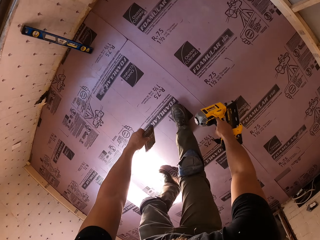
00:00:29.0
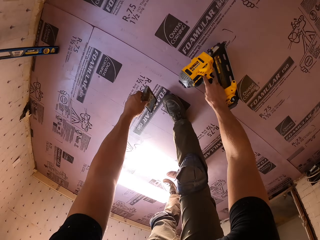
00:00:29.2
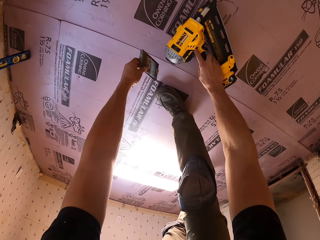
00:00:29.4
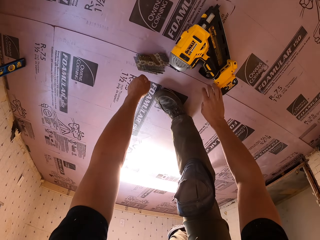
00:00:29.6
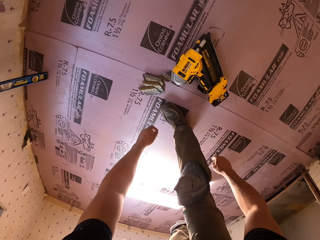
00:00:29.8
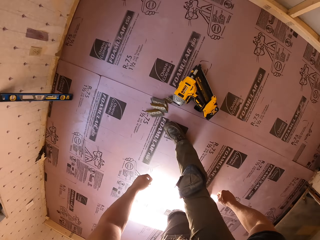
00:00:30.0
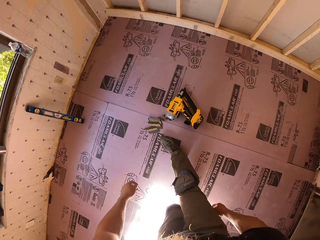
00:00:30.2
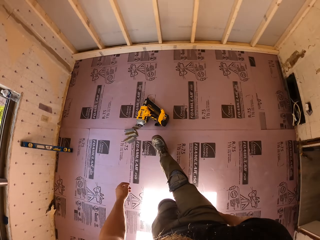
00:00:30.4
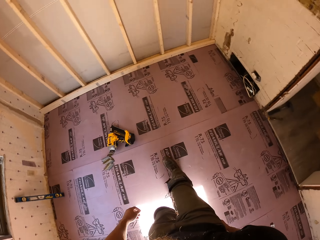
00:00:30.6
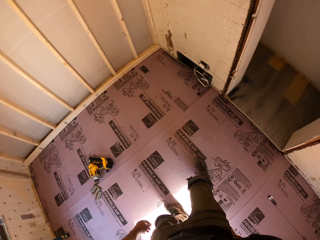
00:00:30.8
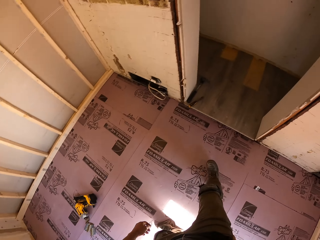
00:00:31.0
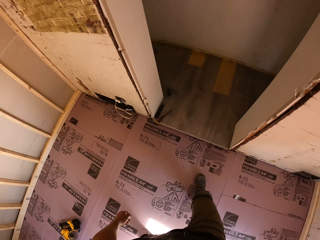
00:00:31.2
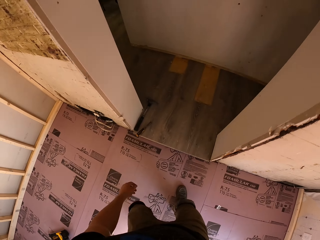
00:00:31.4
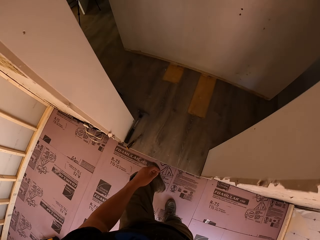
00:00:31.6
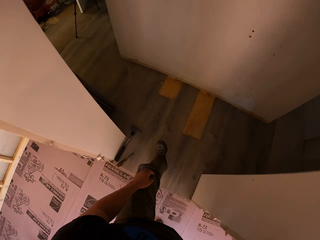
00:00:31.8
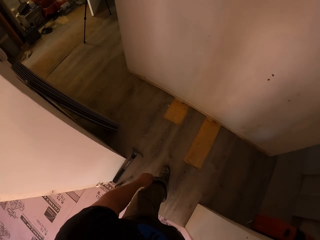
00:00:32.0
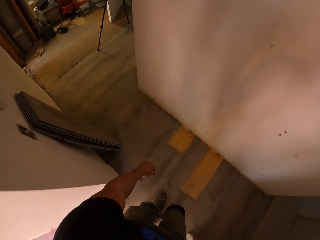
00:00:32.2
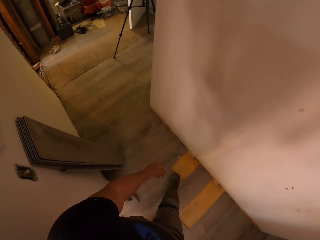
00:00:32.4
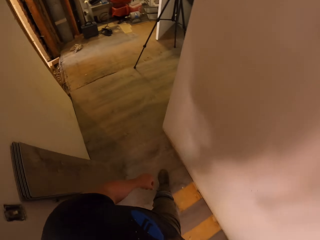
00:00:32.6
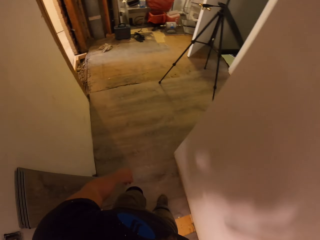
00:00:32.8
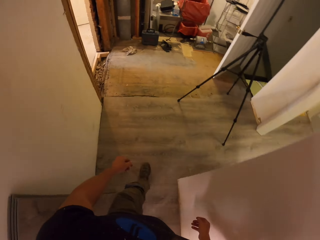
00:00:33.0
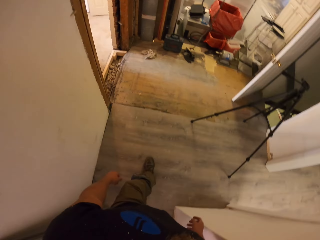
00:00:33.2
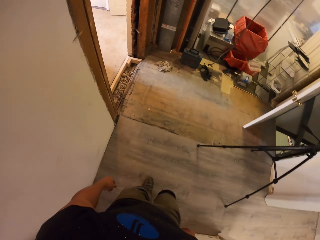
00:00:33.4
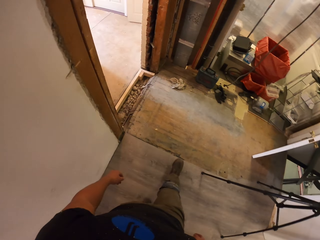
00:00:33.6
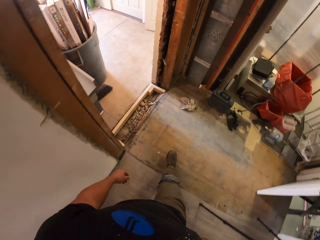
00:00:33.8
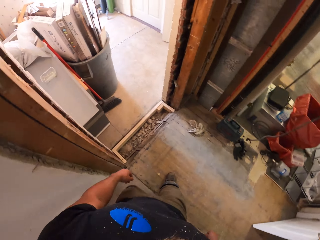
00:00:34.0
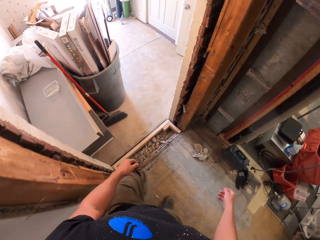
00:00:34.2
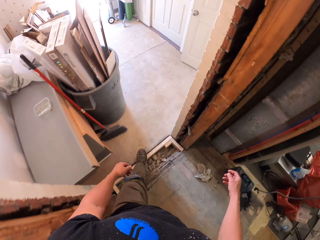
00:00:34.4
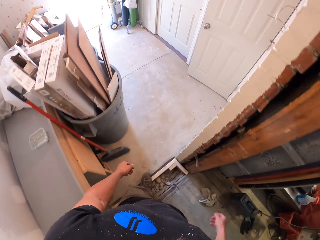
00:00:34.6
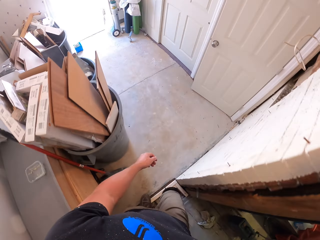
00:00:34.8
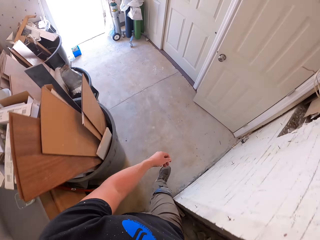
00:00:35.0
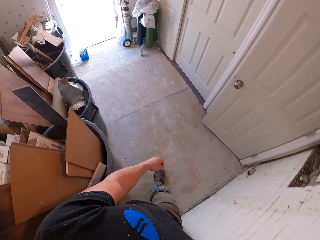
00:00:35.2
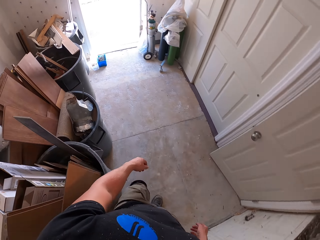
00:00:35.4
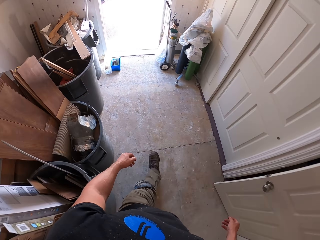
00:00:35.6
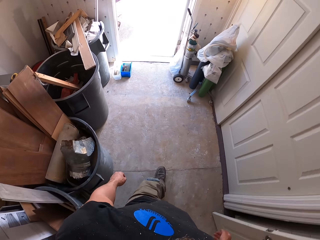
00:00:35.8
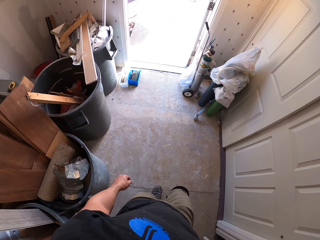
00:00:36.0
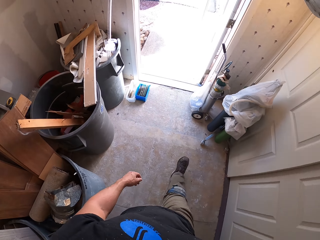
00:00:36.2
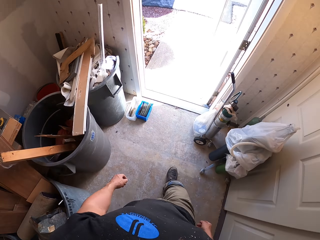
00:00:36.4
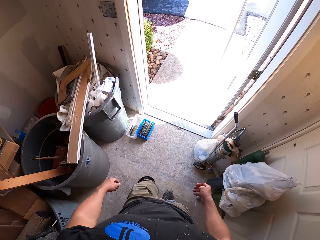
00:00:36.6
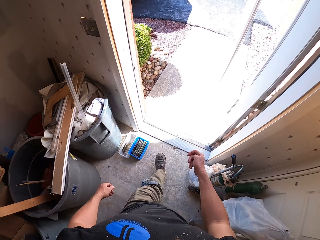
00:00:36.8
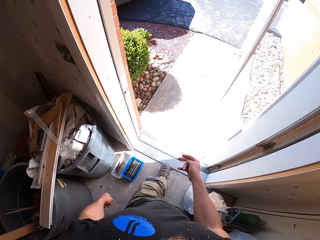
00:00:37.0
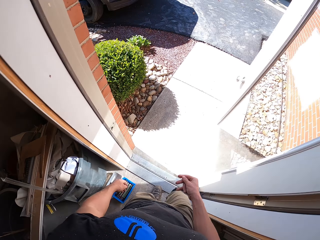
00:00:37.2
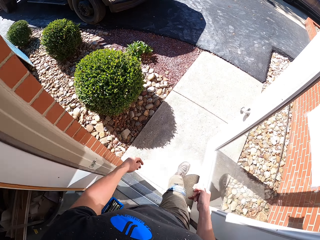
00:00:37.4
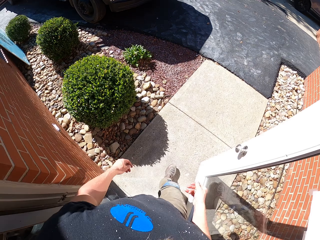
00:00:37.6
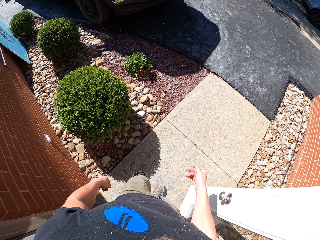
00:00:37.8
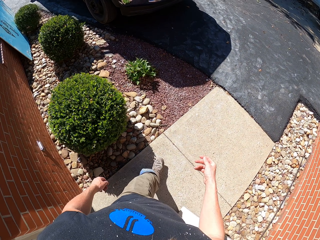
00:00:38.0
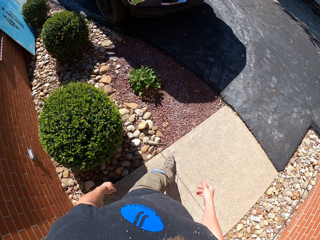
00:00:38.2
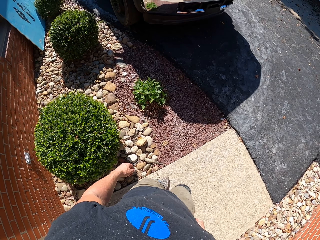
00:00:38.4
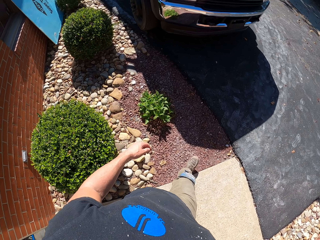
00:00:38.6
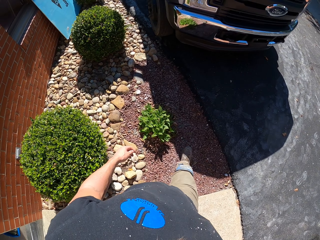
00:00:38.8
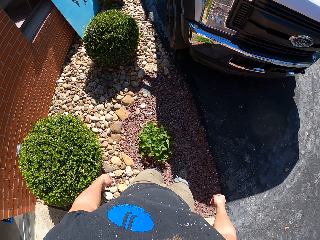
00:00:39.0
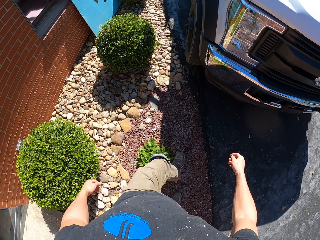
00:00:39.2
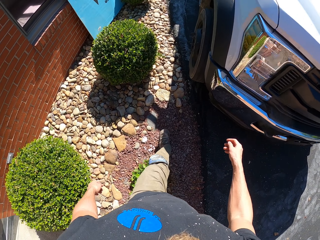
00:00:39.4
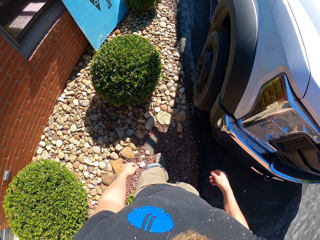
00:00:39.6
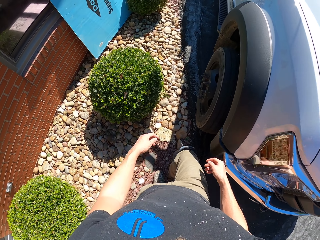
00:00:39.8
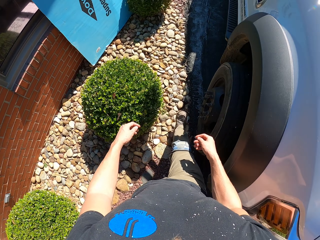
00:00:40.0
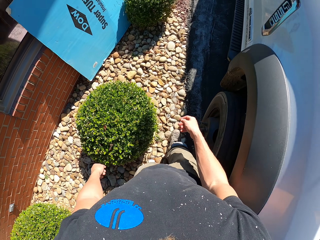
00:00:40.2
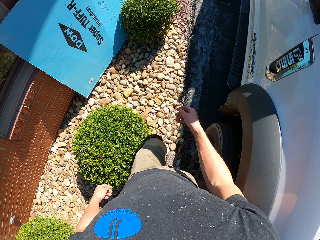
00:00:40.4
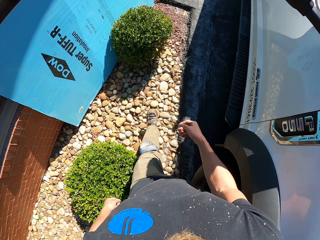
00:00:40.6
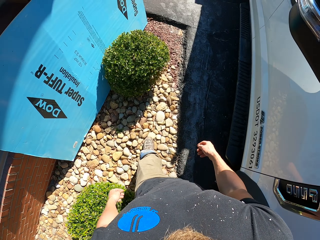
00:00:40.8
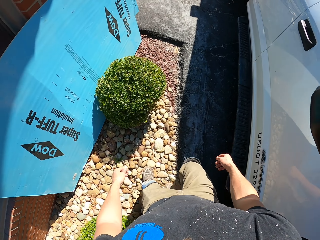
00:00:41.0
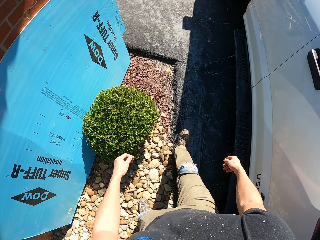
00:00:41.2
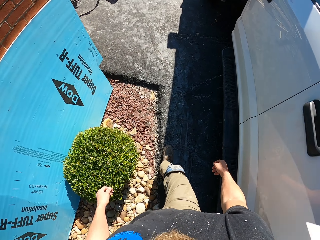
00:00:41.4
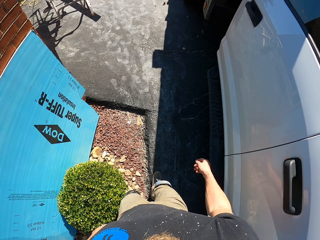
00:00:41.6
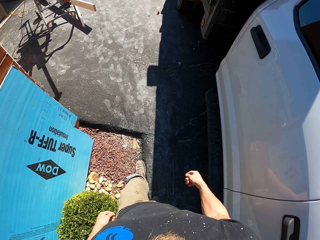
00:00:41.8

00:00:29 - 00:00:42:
The camera wearer puts the nail gun on the floor. They drop the gadget on the floor. They walk out of the room. They walk around the house. They walk outside. They walk around the compound.

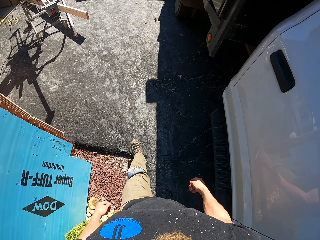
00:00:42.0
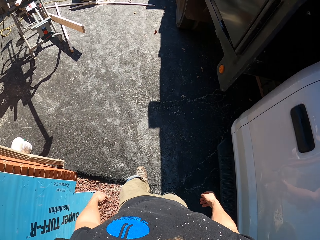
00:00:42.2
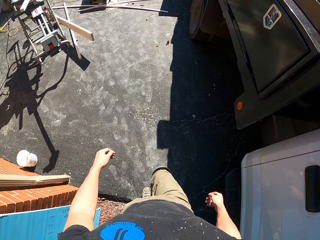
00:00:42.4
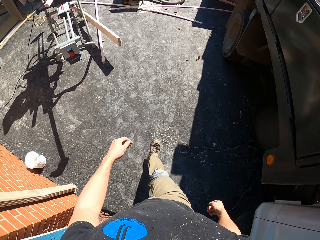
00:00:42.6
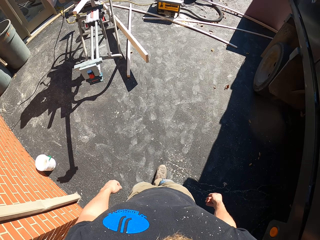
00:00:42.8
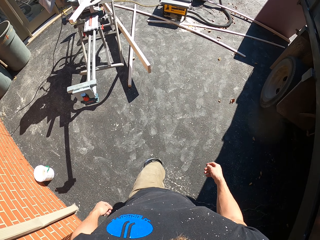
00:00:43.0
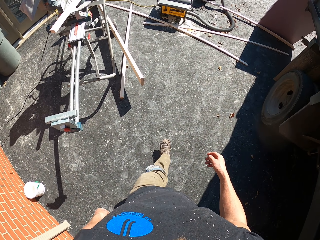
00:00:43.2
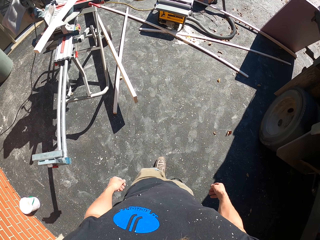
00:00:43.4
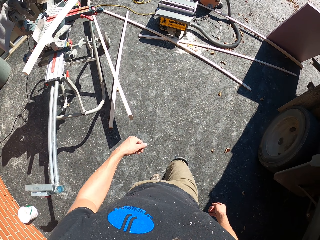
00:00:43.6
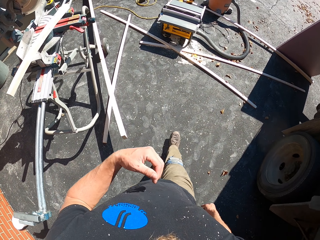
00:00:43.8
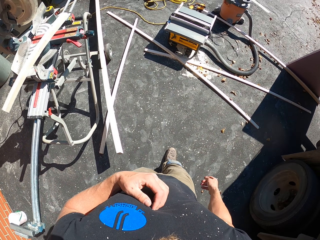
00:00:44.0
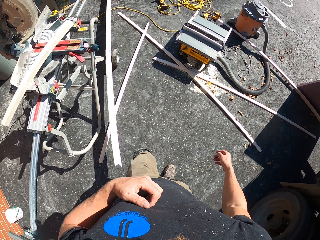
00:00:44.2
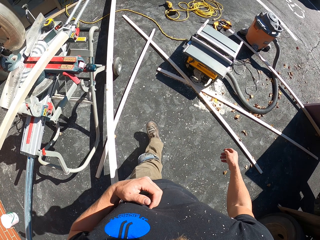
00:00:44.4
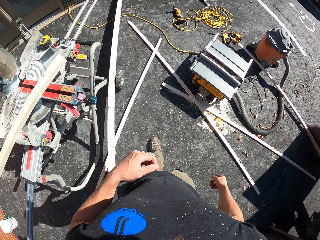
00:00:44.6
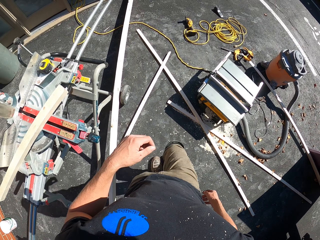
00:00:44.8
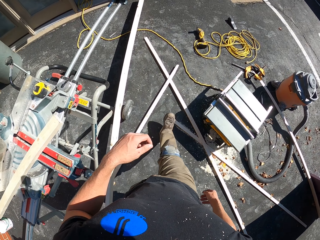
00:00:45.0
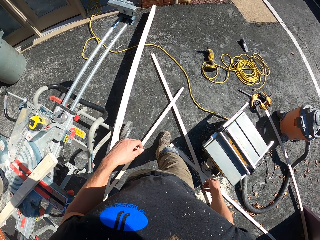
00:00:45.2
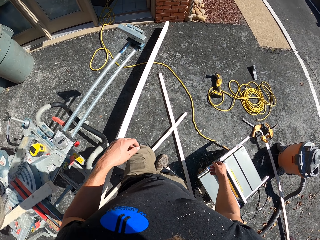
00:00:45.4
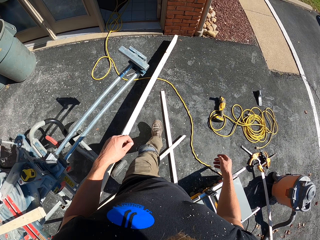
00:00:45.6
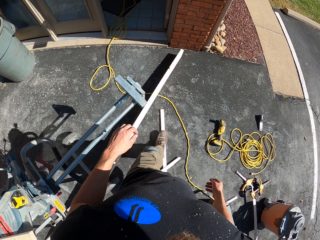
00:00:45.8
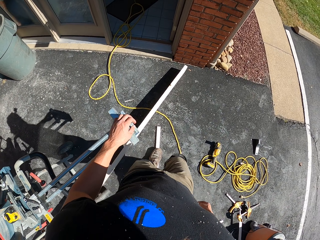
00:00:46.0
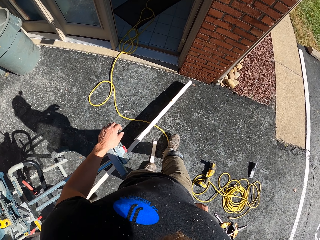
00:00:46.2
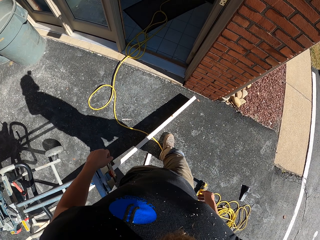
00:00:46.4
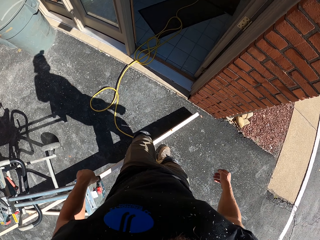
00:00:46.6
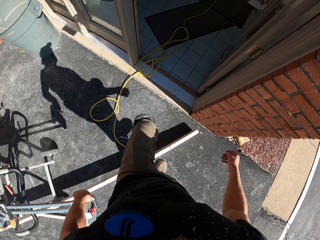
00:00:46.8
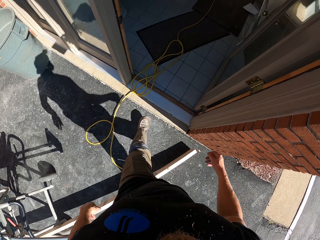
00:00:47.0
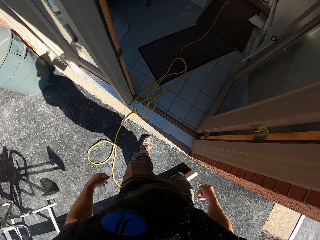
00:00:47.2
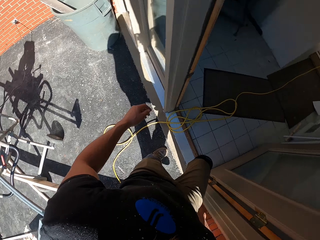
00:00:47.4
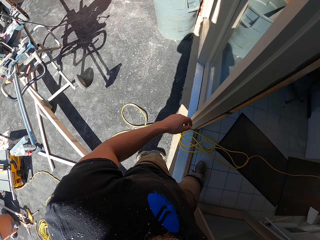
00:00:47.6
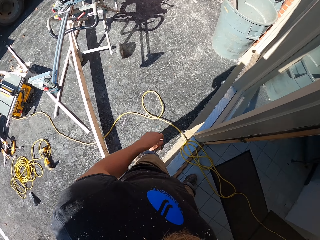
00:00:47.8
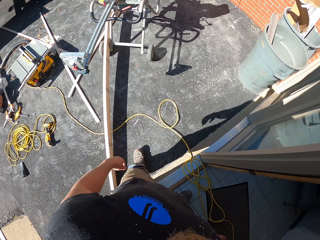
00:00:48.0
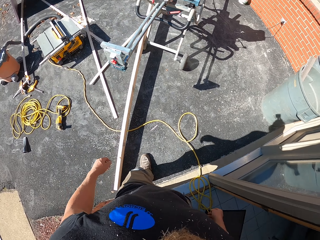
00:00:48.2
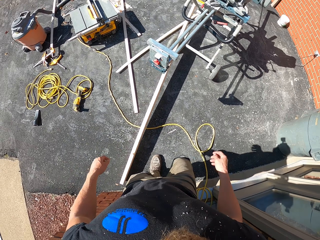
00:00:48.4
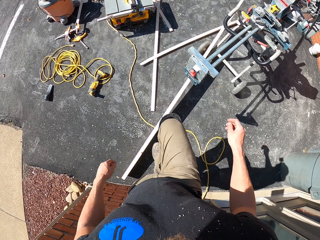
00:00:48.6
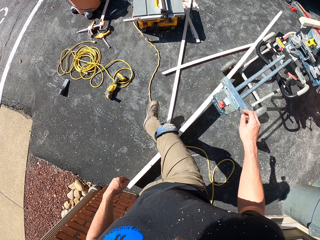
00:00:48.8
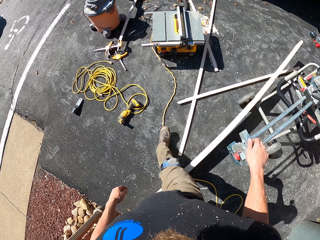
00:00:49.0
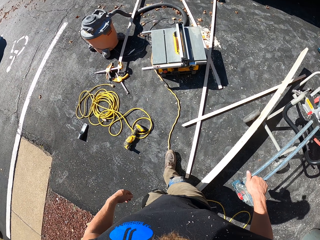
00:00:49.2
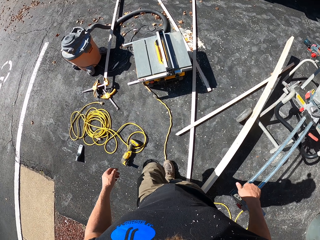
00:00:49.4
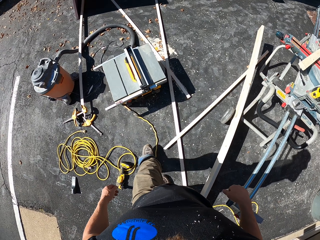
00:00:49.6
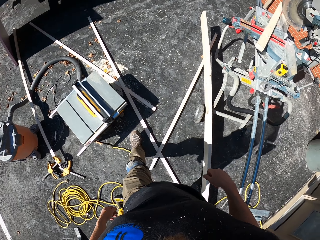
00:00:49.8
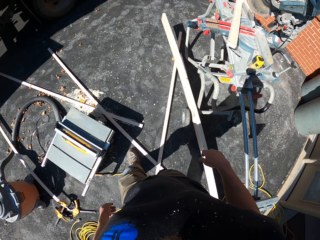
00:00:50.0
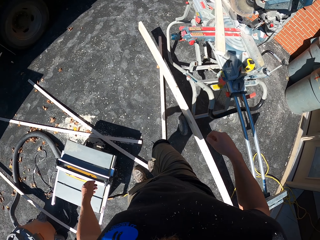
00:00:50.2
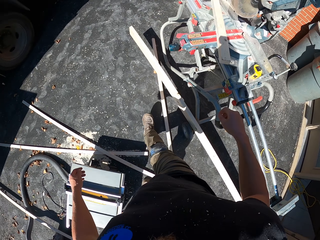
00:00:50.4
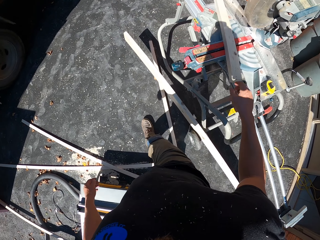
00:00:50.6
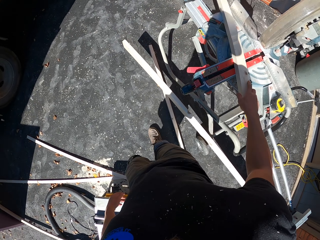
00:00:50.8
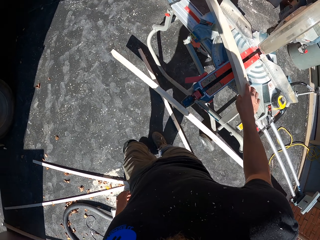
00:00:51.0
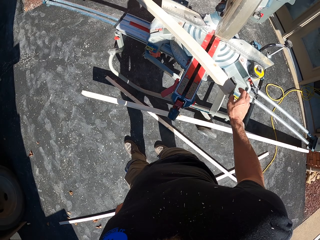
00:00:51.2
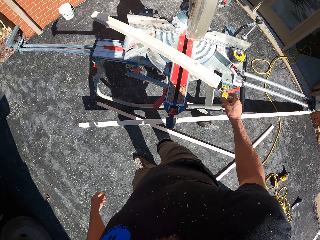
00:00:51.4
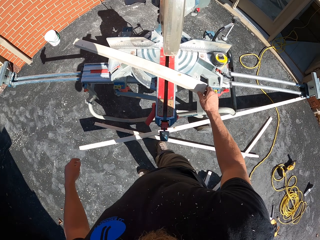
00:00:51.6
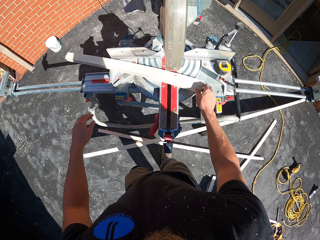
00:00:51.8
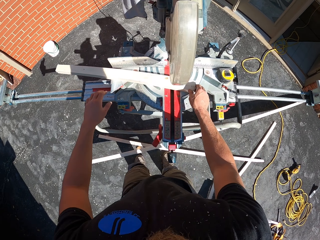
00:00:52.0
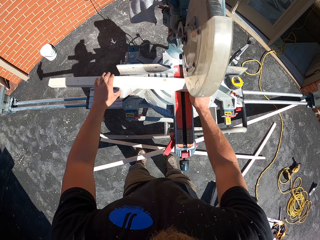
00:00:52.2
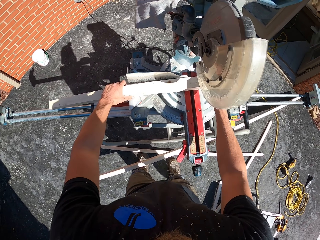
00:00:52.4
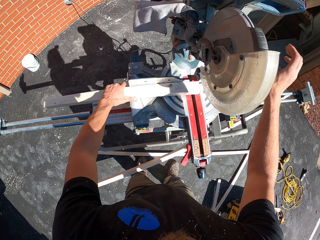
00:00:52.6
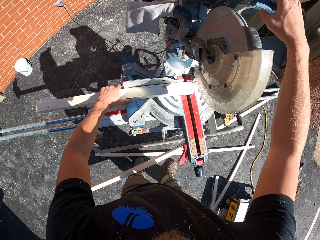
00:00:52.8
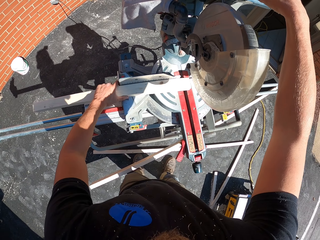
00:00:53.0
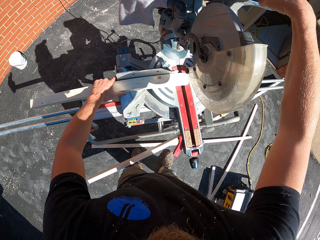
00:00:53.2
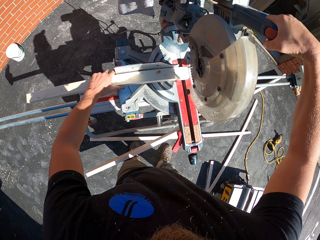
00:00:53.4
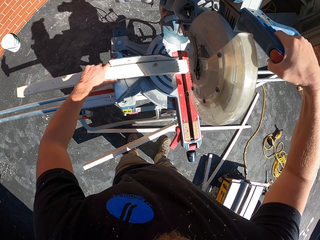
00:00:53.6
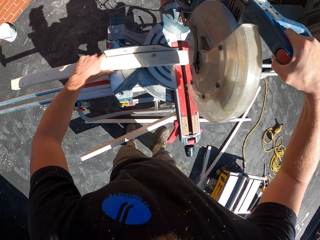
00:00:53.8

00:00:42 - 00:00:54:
The camera wearer scratches his chest. He walks outside. He holds the miter saw stand. He walks towards the house. He steps into the house. He walks. He holds the wood cutting machine. He places wood on the wood cutting machine. He holds the piece of wood. He moves the piece of wood on the miter saw. He holds the handle and pulls the handle down.
